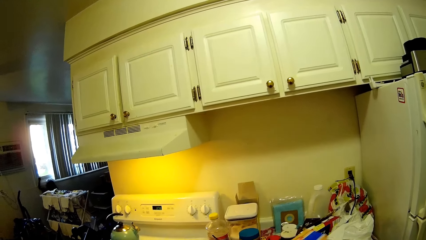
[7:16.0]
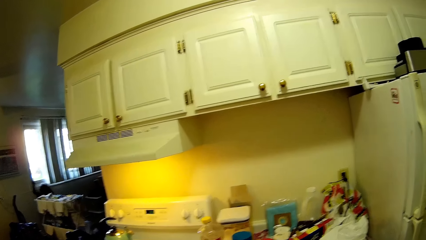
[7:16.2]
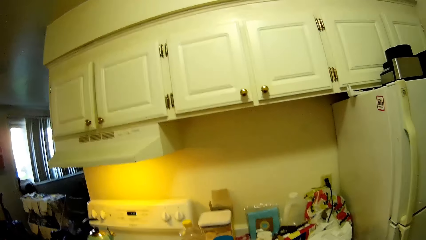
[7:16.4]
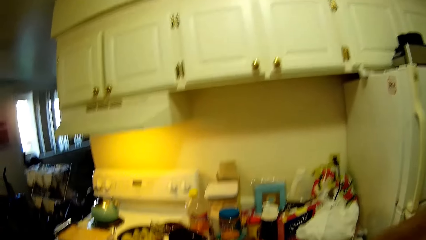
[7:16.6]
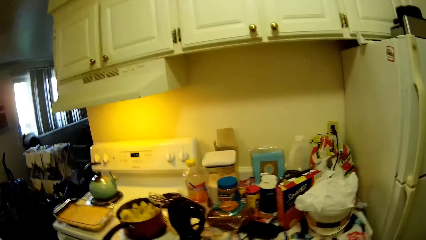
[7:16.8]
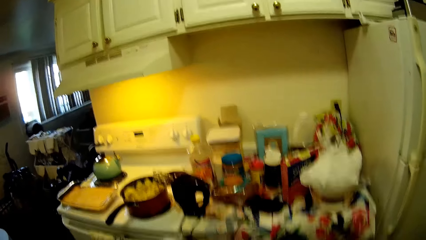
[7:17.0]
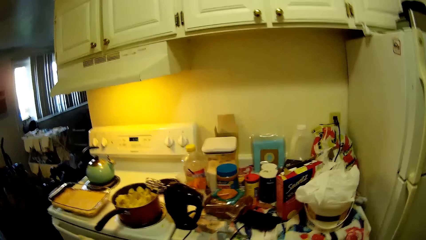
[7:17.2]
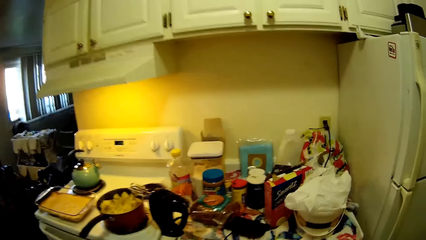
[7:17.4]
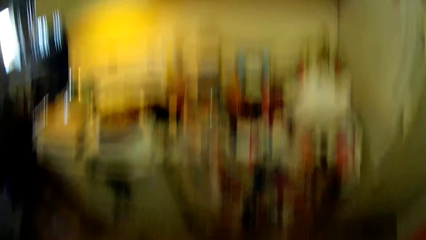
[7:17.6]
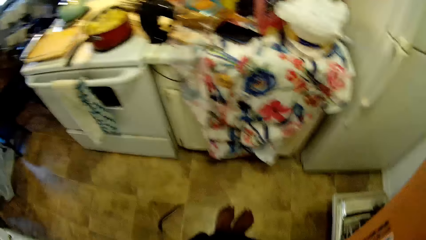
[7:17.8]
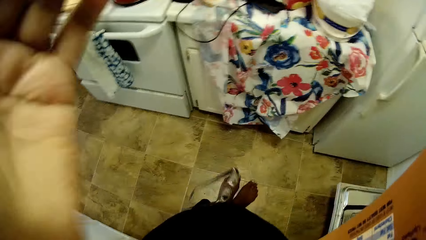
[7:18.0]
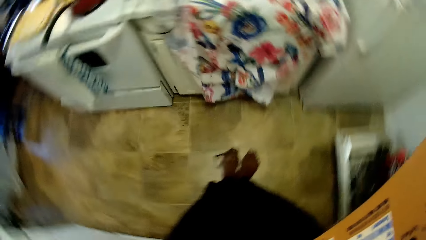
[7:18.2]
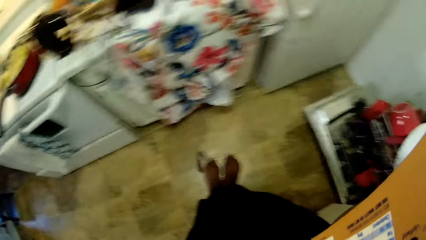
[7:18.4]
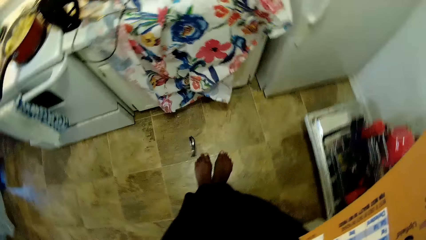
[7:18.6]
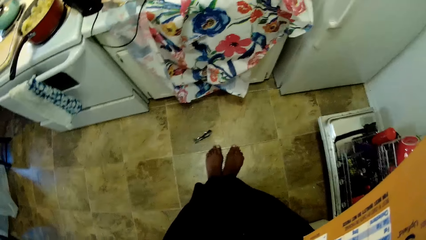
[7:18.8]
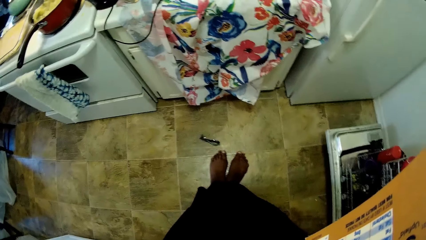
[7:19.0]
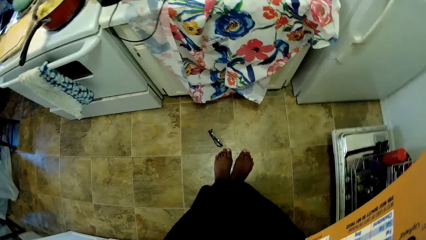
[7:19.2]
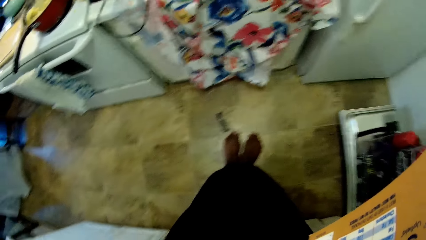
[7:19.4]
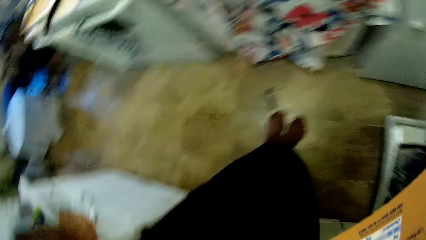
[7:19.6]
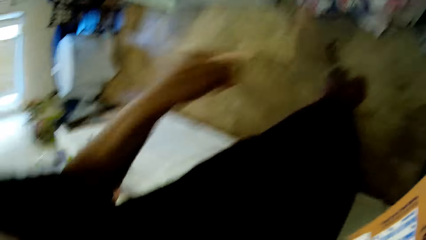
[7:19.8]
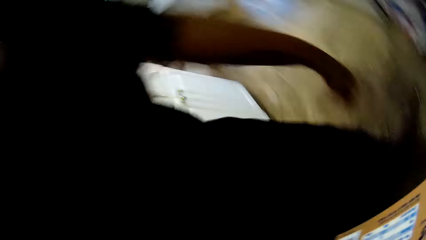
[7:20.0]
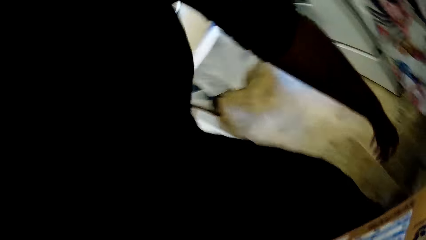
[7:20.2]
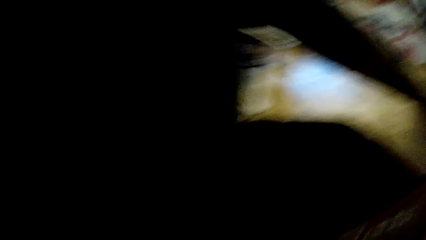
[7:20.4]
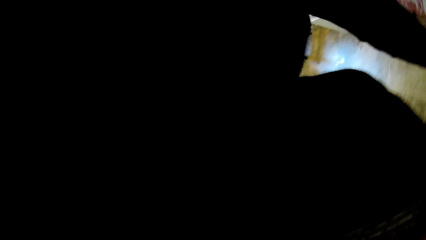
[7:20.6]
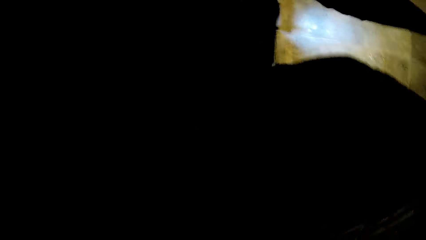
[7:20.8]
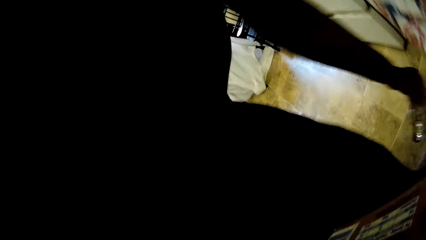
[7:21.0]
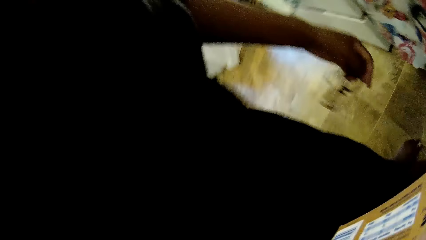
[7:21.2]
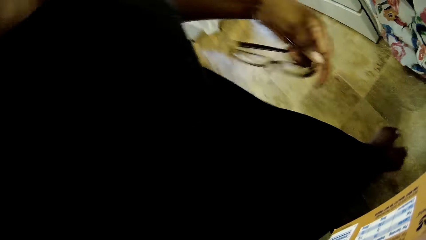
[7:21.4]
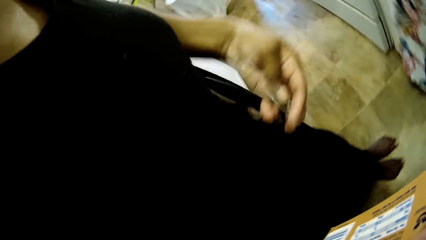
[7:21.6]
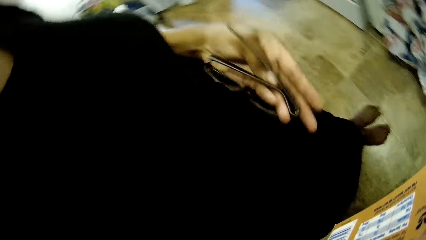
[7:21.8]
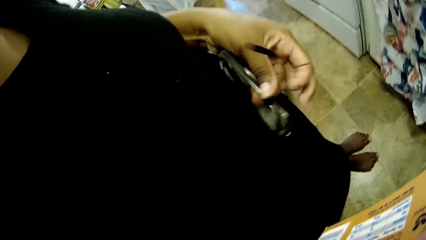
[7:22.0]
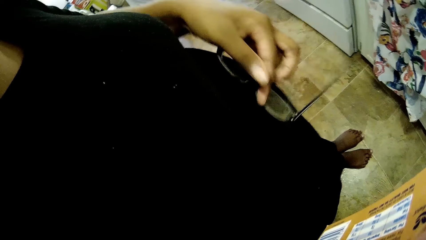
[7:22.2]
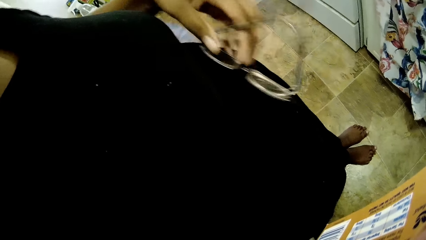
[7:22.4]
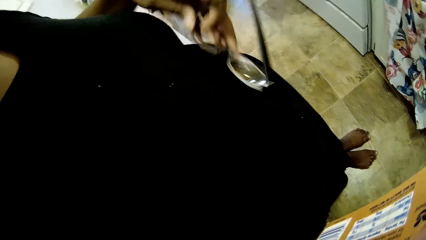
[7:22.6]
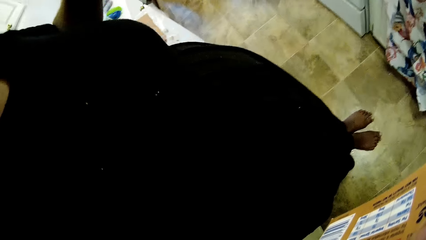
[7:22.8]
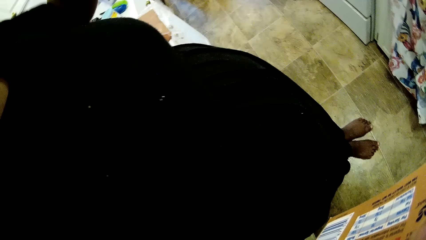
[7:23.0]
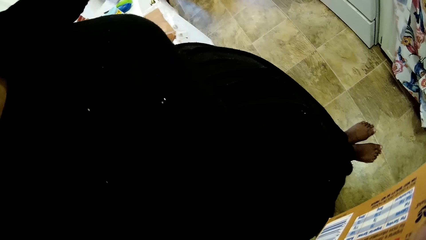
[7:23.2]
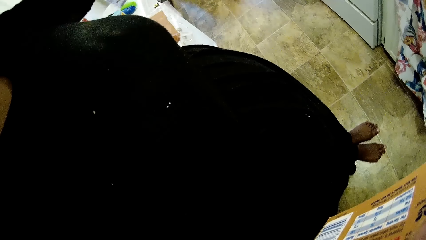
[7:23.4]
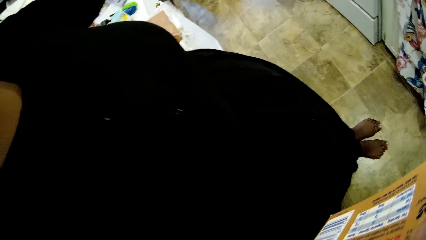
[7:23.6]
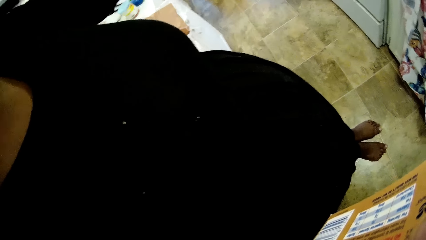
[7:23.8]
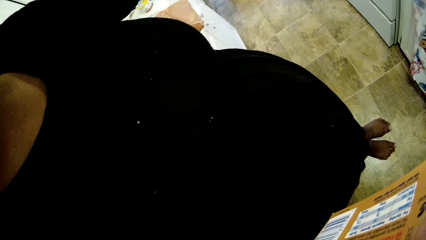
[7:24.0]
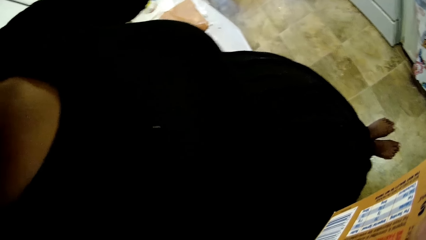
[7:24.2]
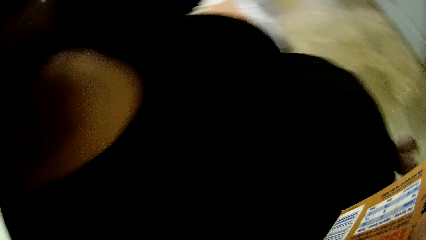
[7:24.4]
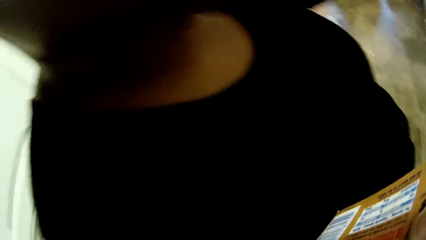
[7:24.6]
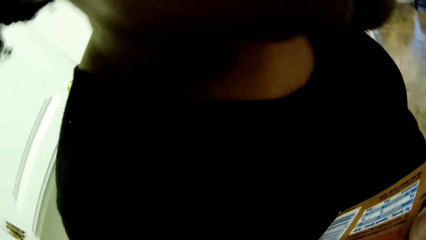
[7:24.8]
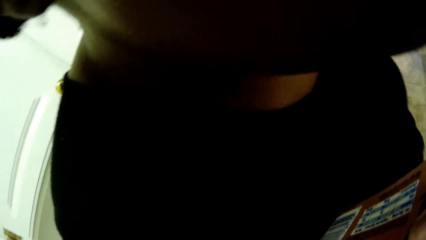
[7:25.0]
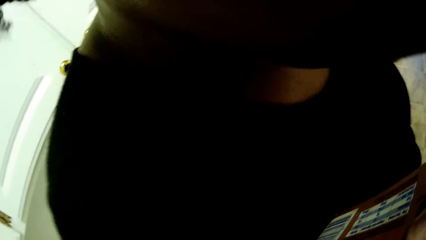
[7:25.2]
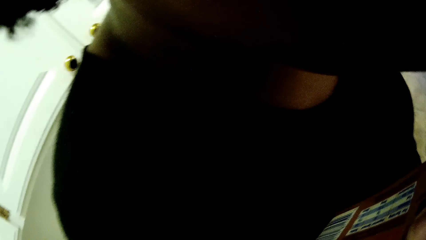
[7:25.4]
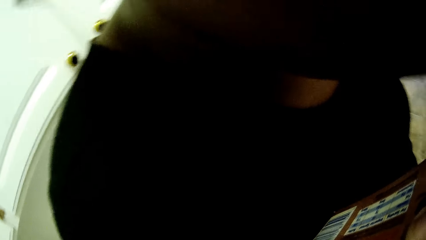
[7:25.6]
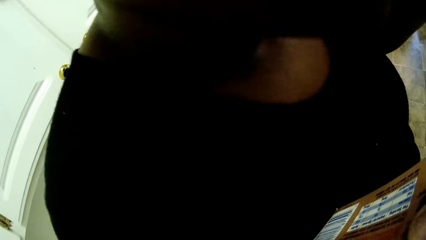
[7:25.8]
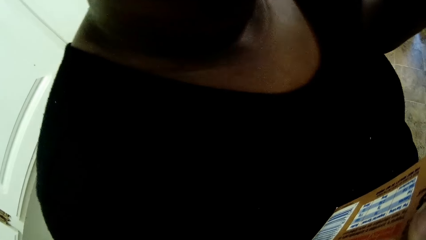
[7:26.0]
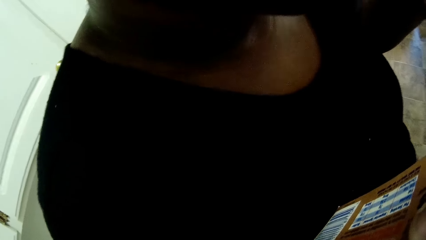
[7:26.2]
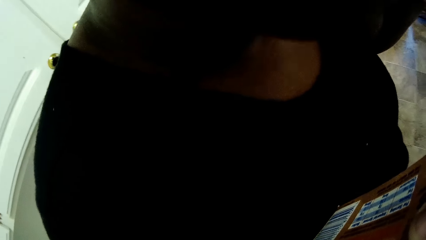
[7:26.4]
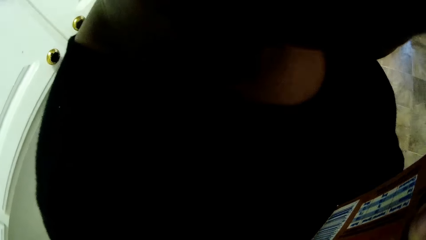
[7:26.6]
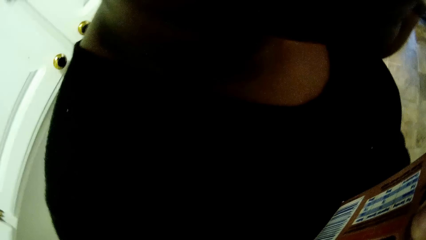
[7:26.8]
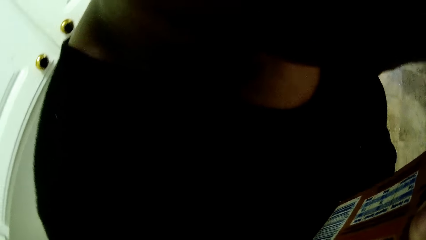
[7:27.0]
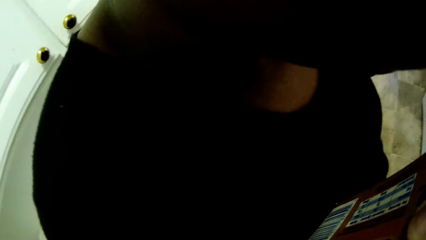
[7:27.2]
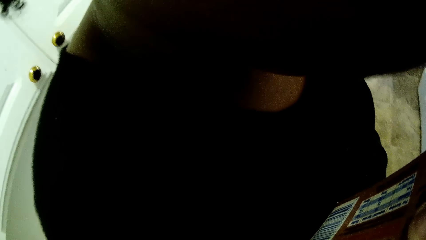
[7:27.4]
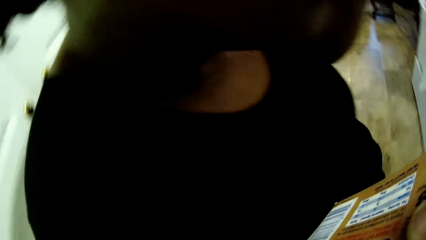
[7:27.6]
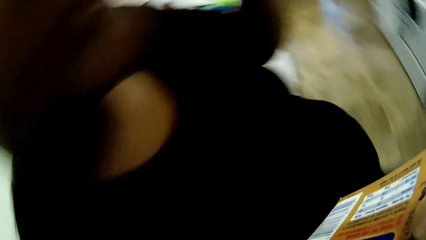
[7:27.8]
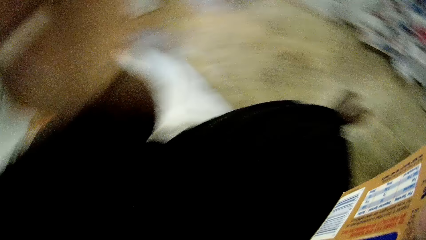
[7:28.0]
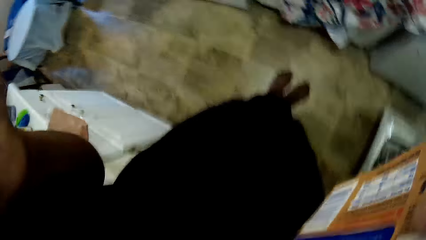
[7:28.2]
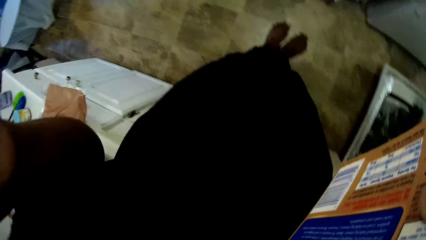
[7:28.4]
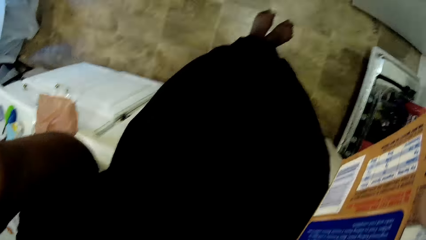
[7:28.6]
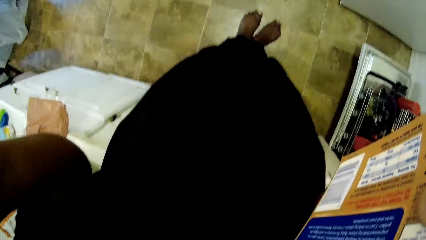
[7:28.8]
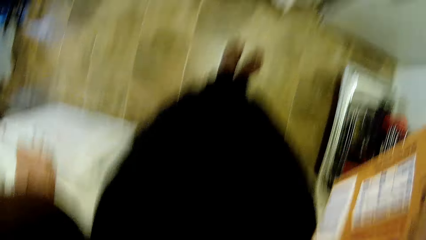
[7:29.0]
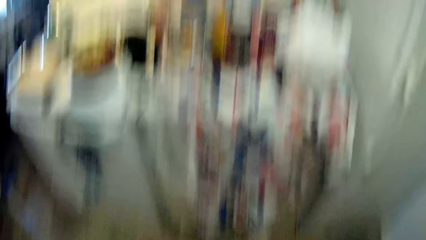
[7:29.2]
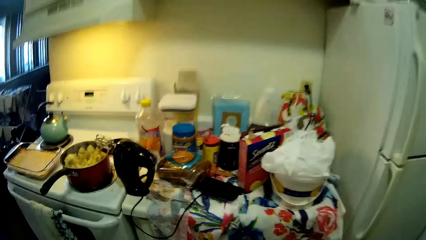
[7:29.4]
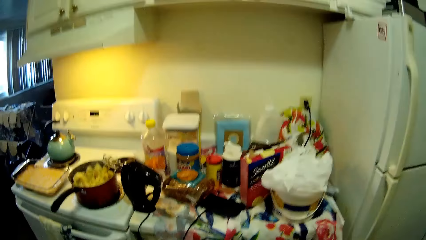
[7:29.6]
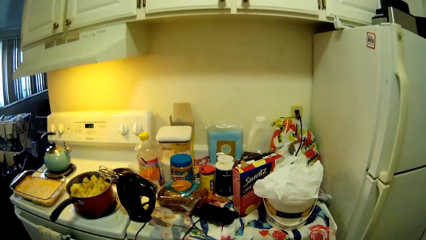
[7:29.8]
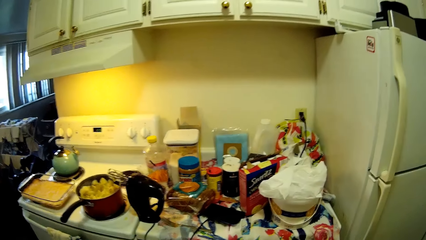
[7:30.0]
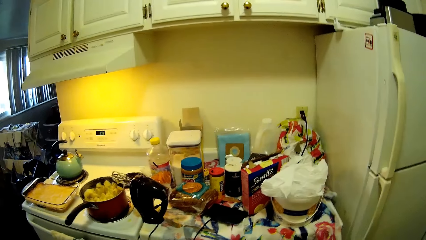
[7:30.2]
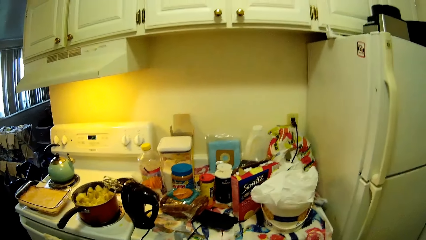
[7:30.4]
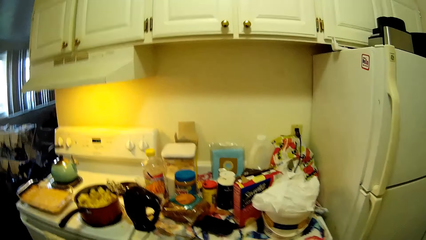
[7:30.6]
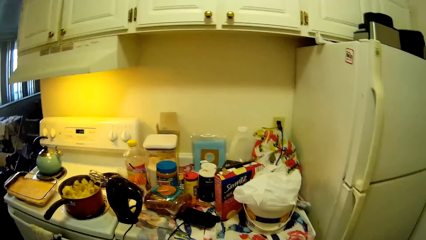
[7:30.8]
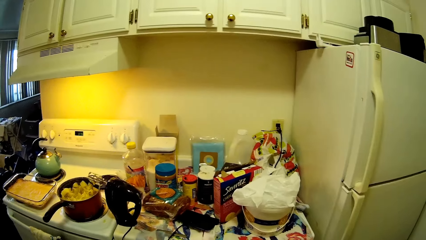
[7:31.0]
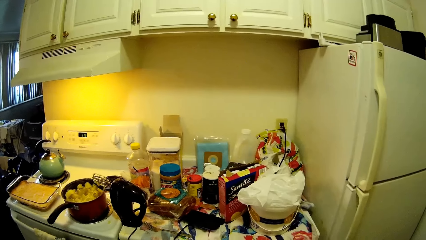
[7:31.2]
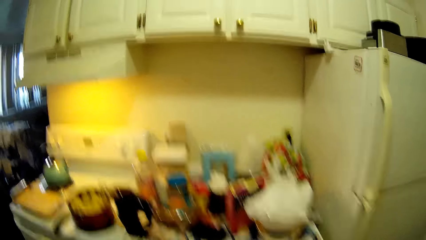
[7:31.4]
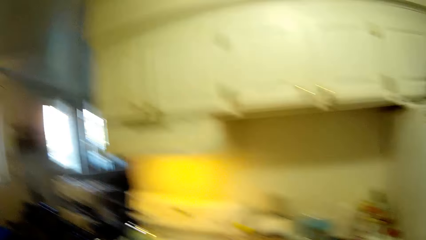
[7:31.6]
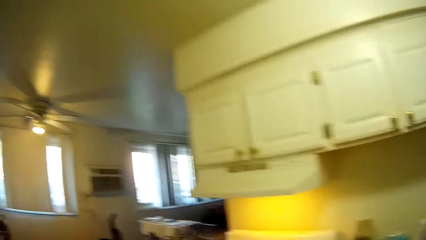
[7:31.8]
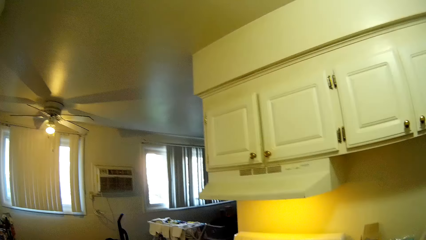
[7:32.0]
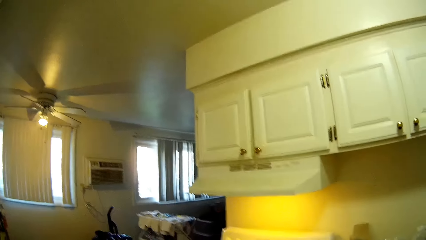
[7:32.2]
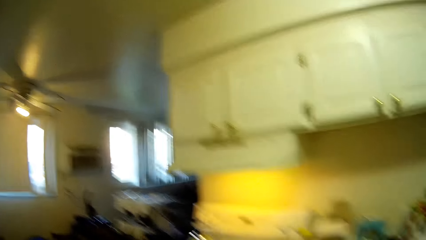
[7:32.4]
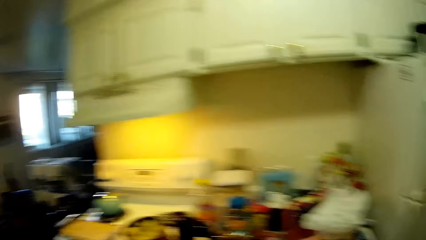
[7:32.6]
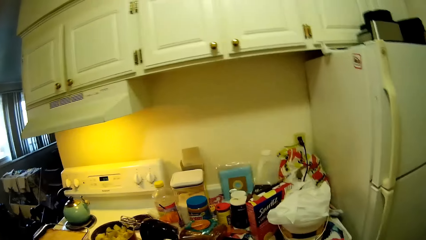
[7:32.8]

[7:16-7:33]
The camera wearer drops a pair of glasses on the floor with her left hand. She picks up the pair of glasses from the floor with her left hand. She wears the glasses with her right hand. She looks around the kitchen.
